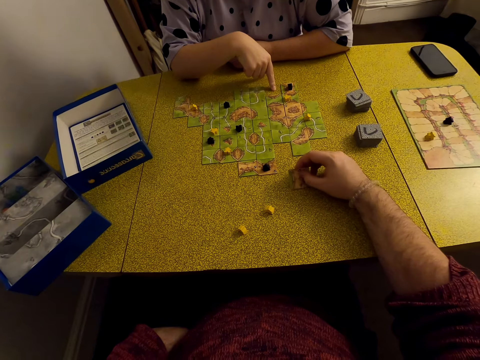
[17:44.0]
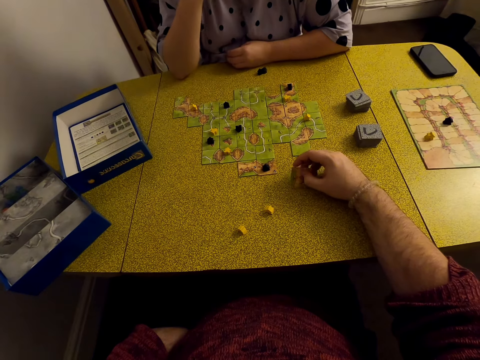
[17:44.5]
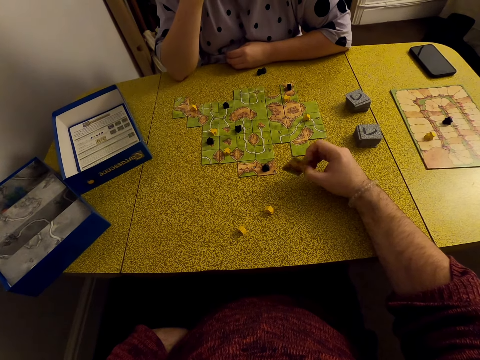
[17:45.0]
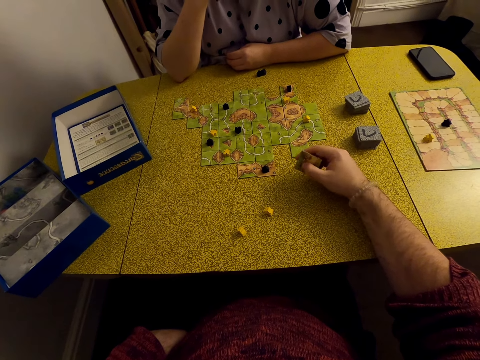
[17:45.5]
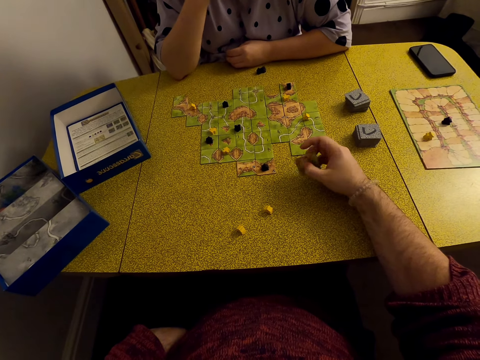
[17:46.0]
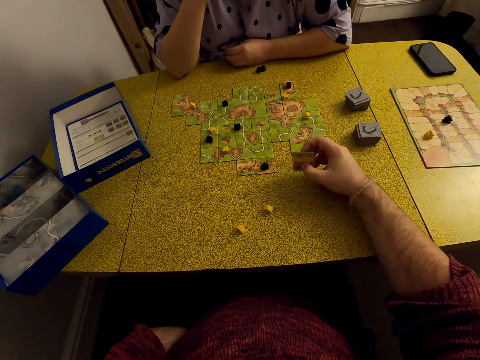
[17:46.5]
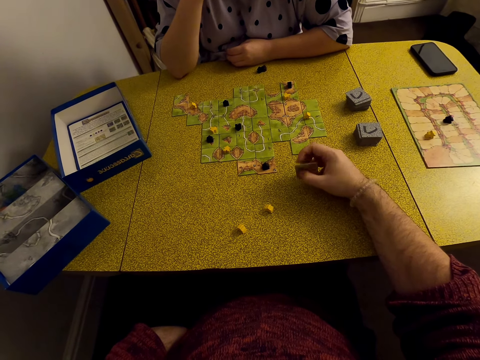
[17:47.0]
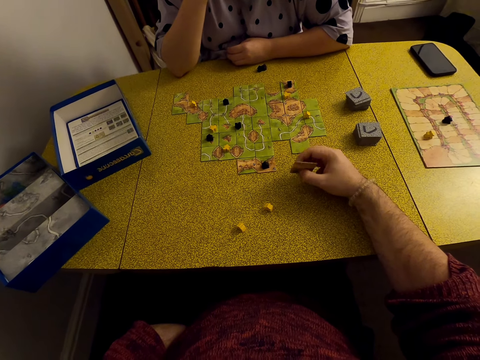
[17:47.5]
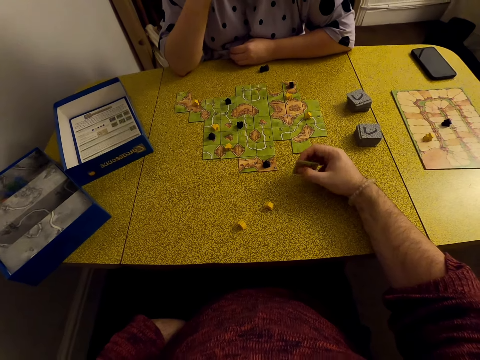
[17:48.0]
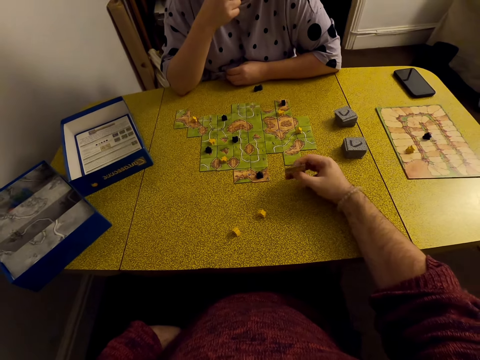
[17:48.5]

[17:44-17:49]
A woman points at the cards.

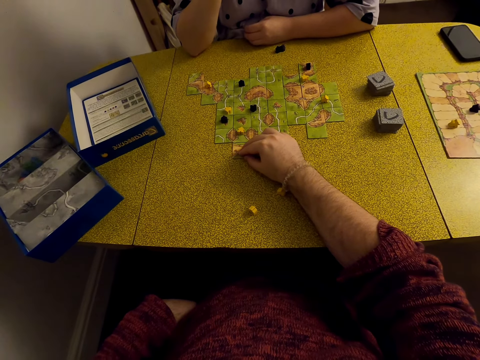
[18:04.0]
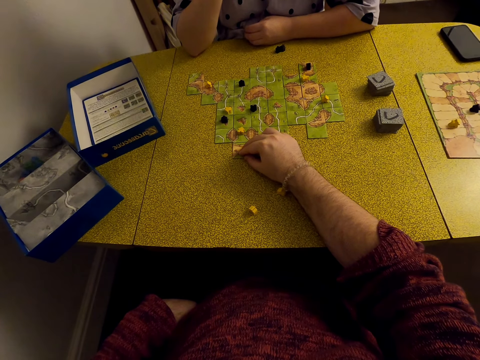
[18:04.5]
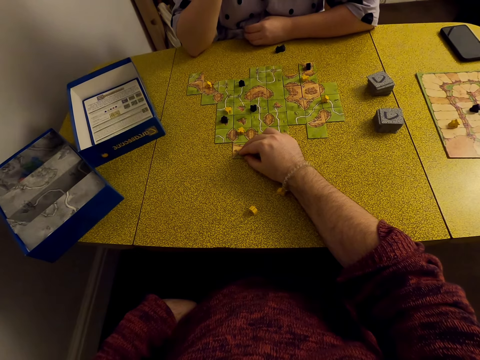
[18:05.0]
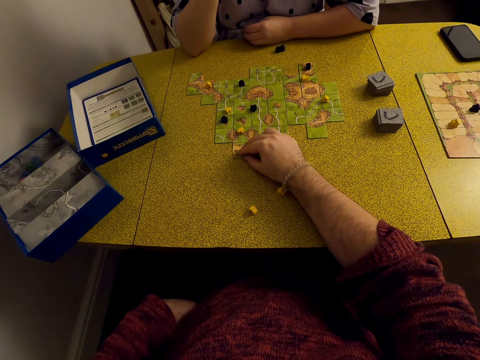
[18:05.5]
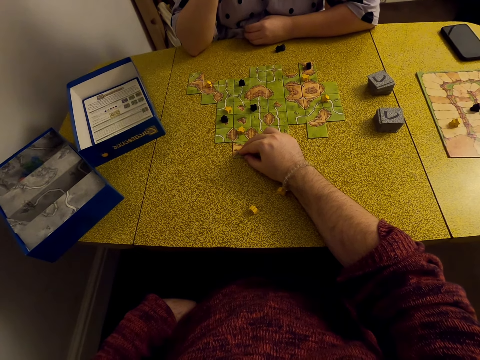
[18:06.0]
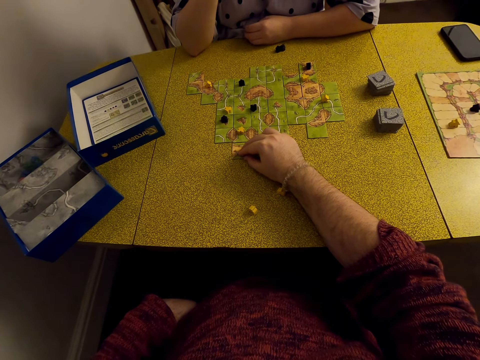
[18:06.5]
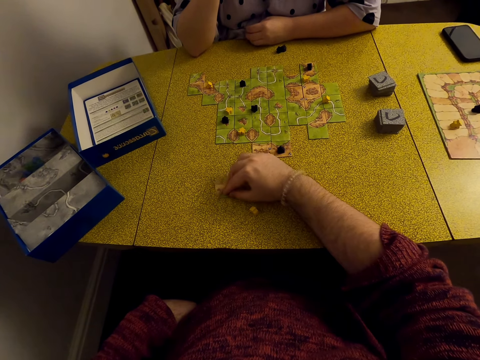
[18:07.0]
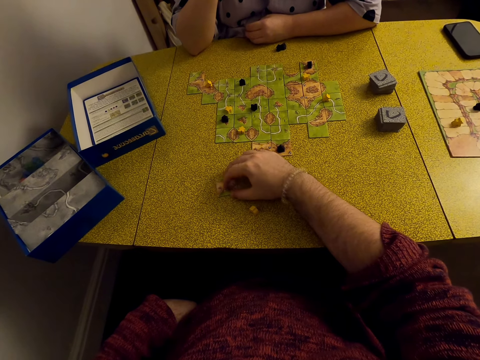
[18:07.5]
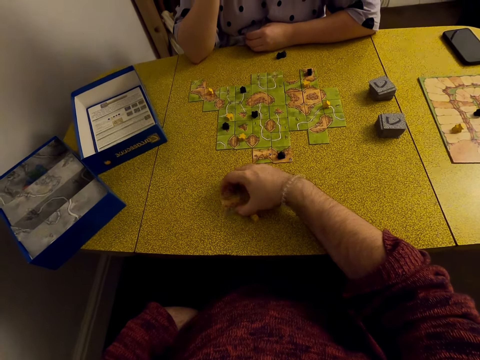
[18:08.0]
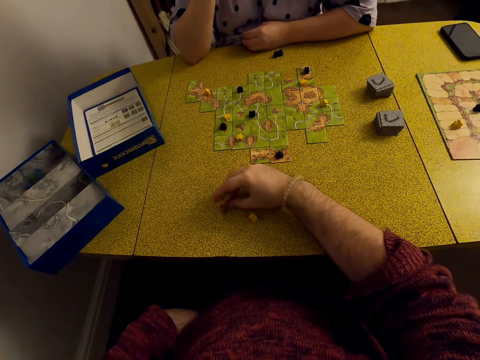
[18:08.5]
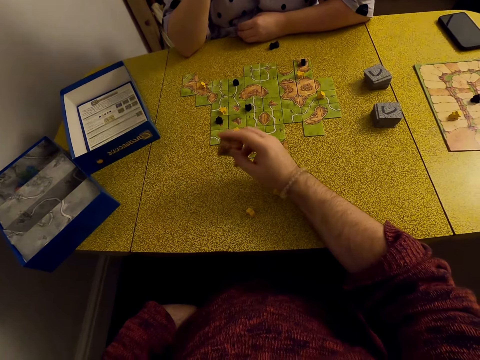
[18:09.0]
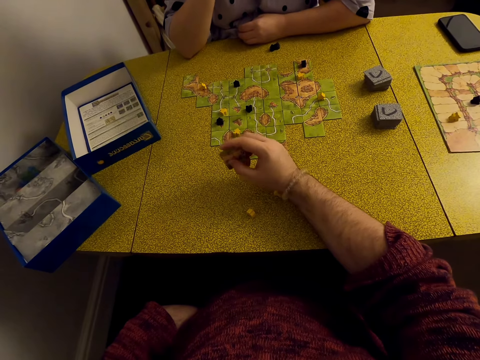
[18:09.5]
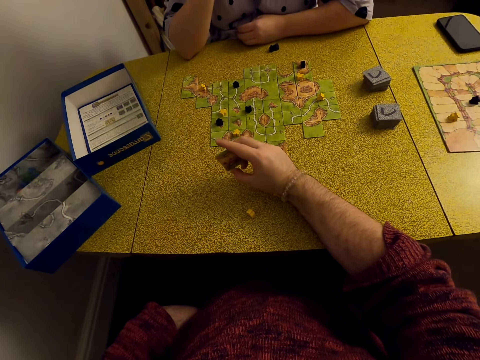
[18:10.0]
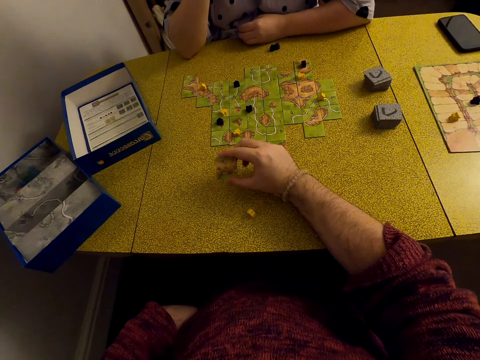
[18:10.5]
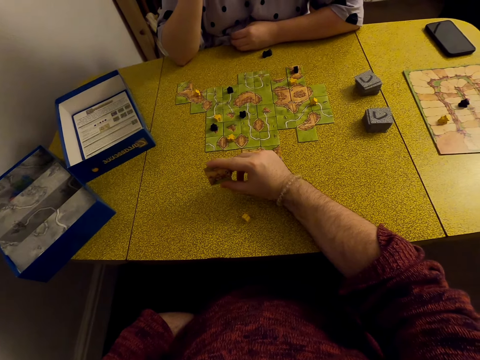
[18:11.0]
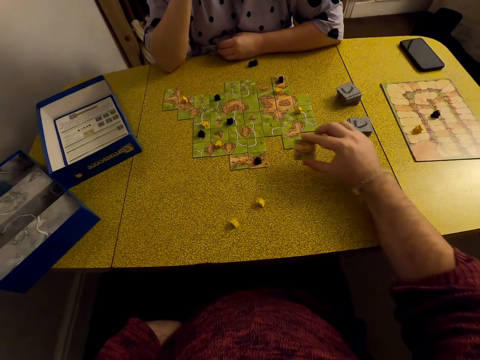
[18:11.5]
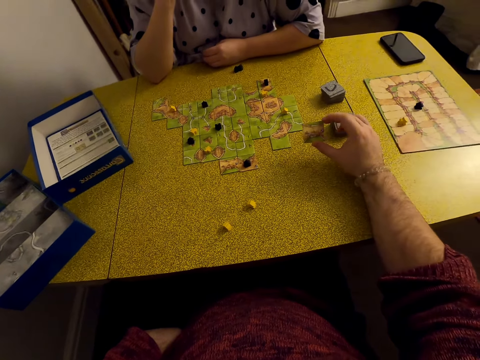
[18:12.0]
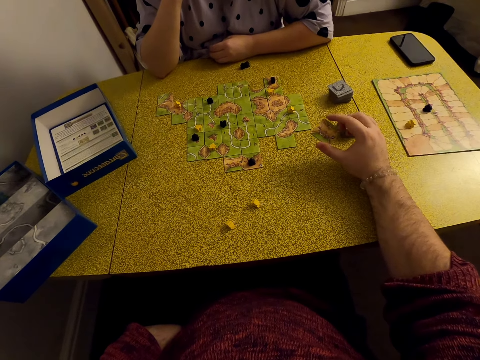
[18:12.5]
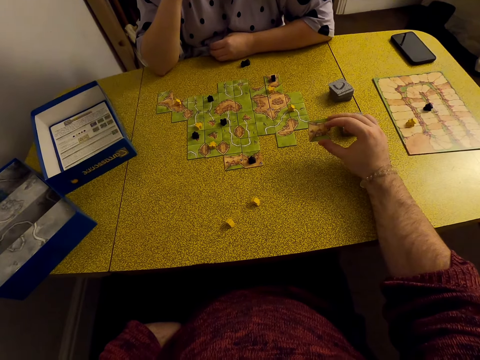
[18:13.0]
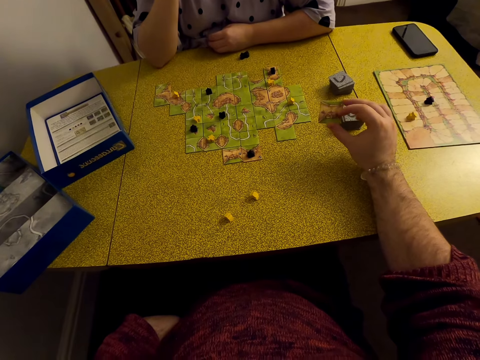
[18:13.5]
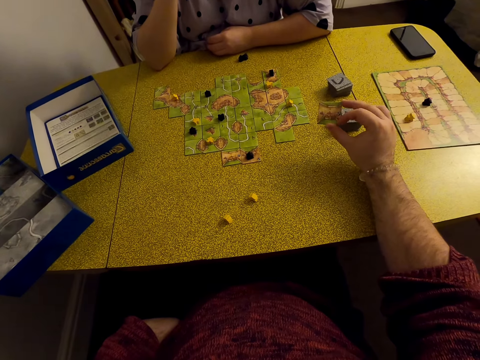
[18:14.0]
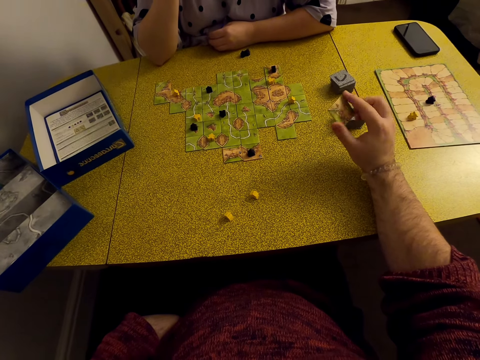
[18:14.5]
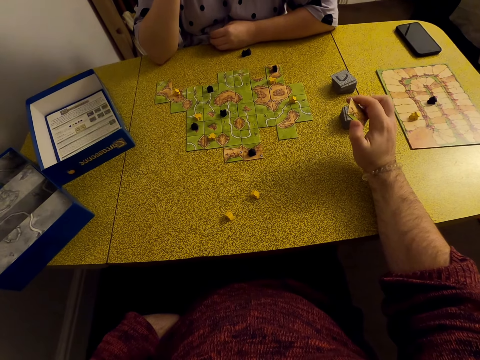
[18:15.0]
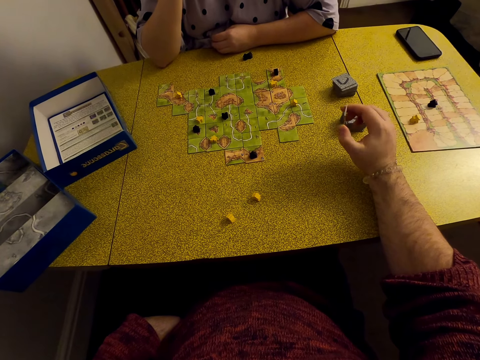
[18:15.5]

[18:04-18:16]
The camera wearer puts the card on the table. They move the card.

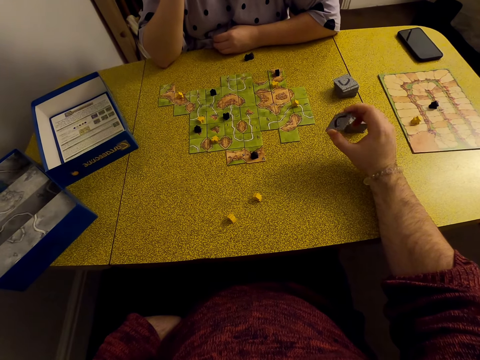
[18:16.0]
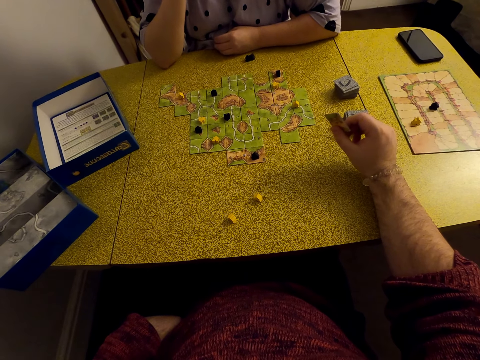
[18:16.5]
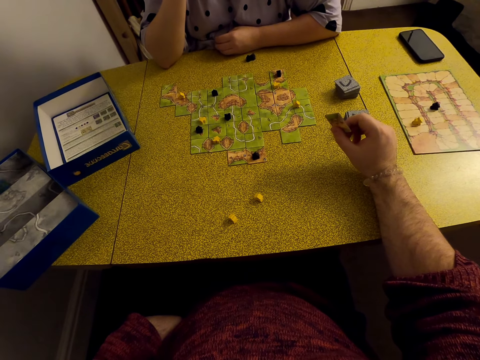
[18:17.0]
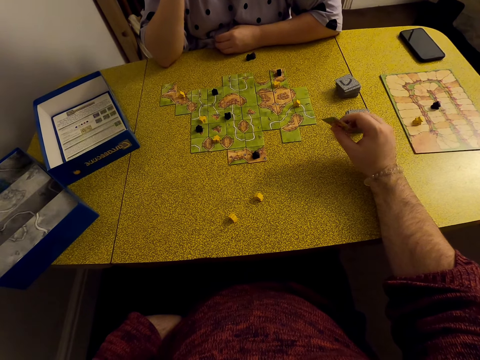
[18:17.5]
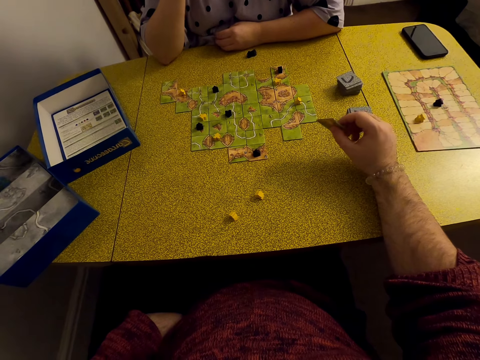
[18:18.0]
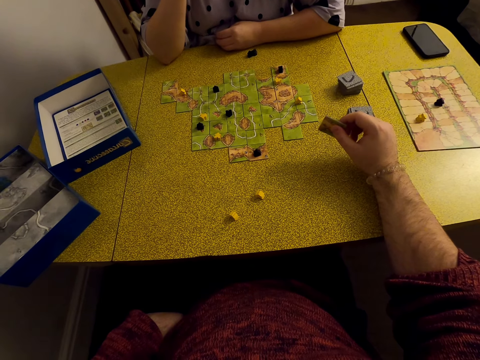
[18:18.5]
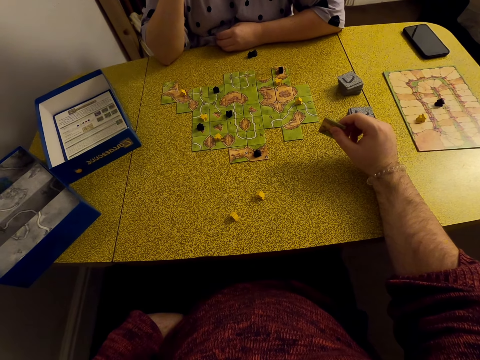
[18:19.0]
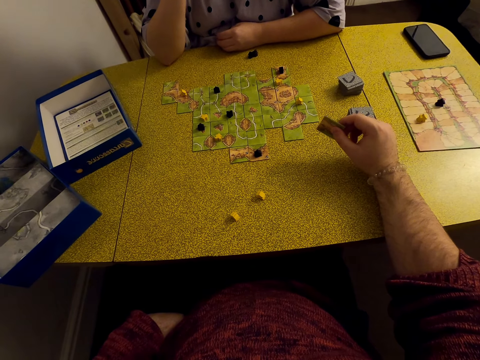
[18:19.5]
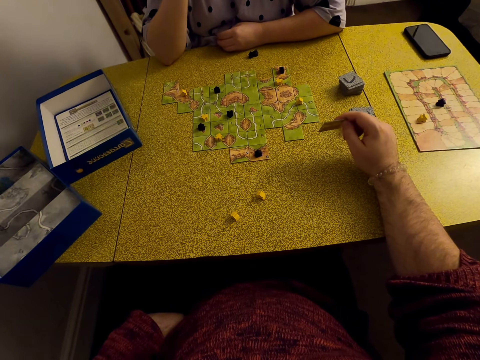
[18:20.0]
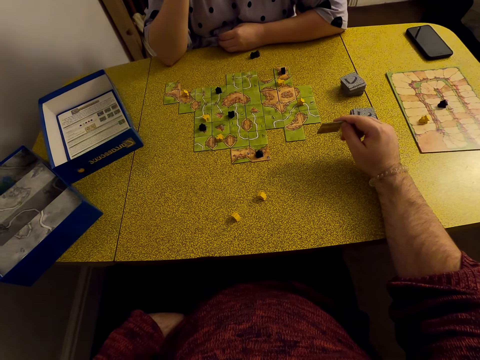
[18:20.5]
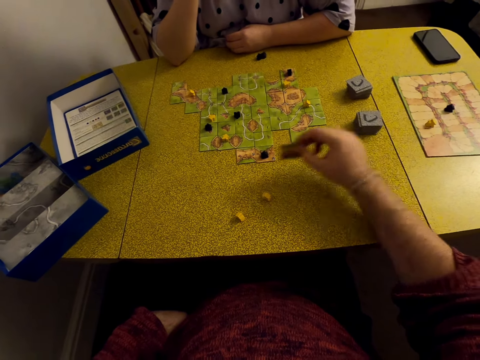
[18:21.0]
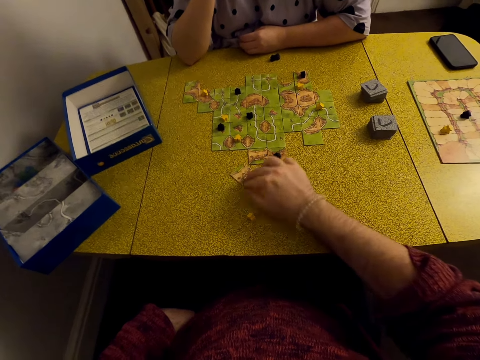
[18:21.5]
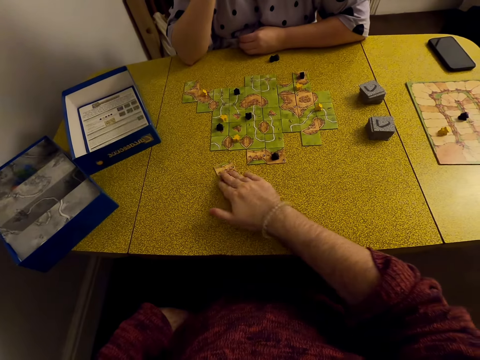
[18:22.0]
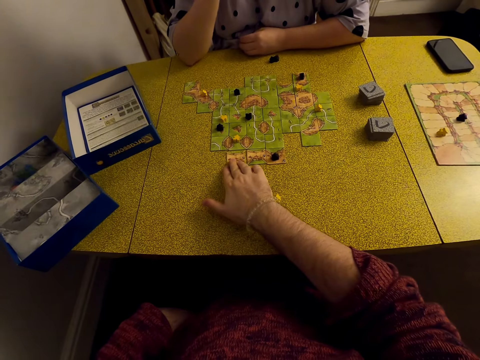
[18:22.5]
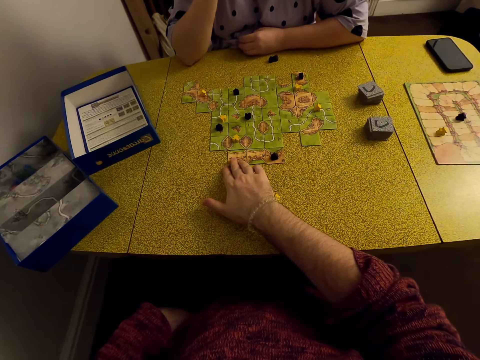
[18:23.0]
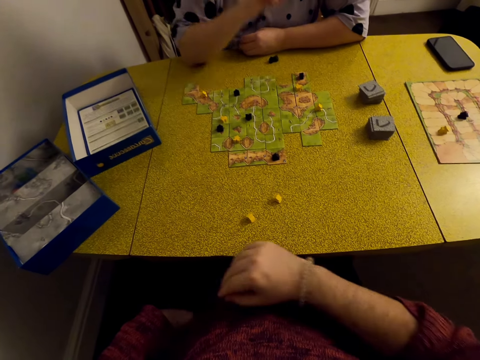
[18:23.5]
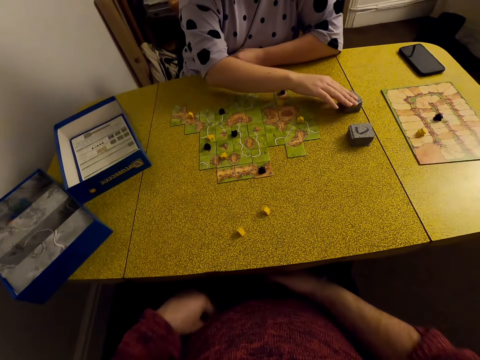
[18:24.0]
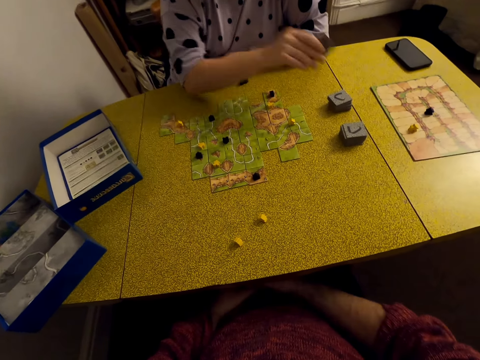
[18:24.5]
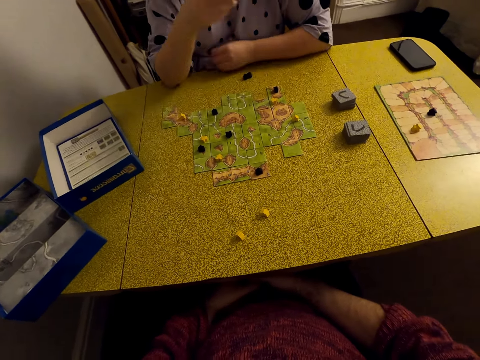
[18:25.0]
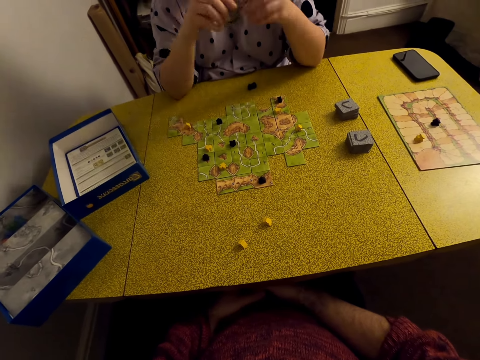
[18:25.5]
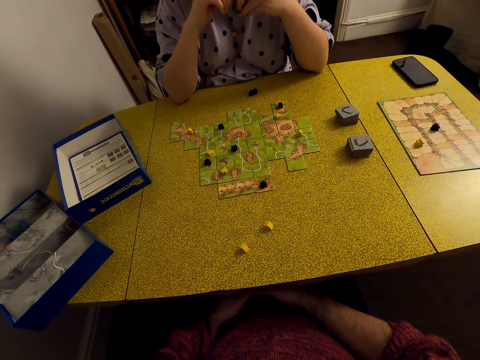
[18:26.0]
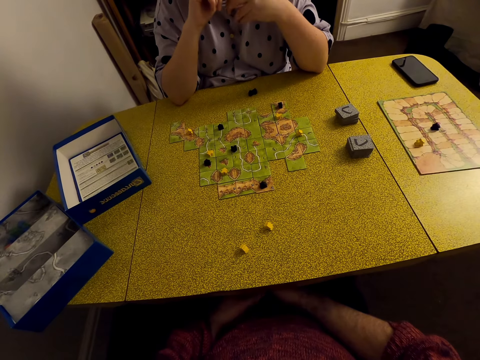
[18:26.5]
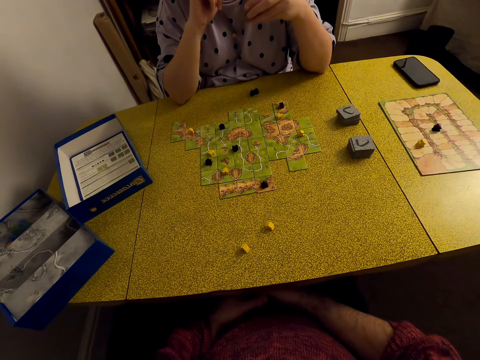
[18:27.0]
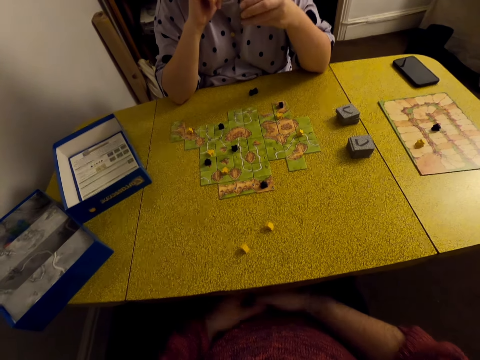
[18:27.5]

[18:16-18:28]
The camera wearer puts the card on the table. A woman picks the card.
